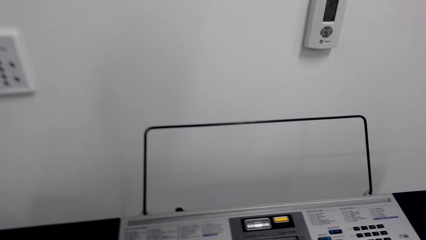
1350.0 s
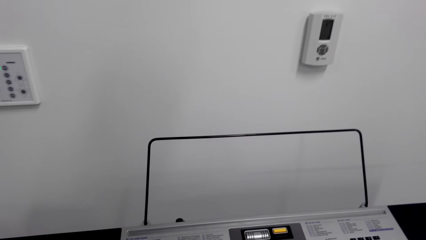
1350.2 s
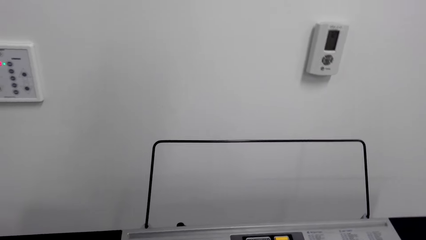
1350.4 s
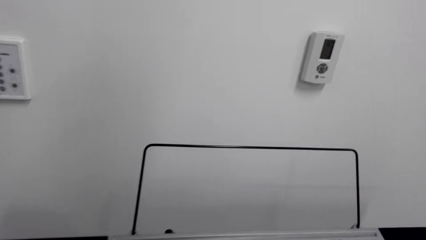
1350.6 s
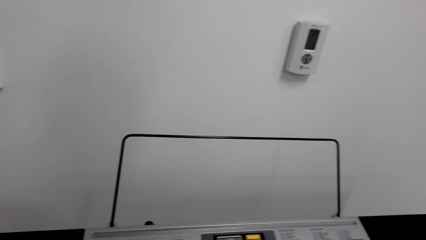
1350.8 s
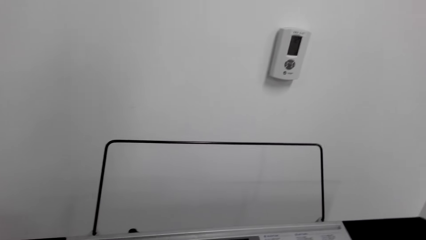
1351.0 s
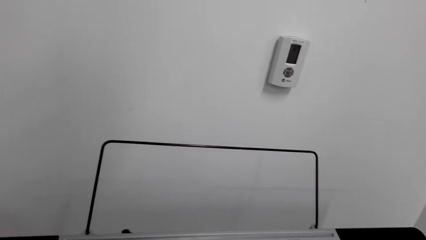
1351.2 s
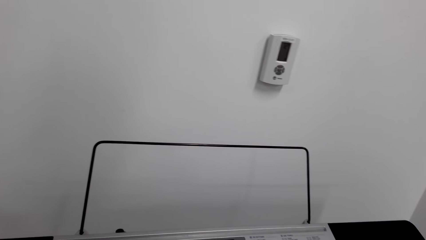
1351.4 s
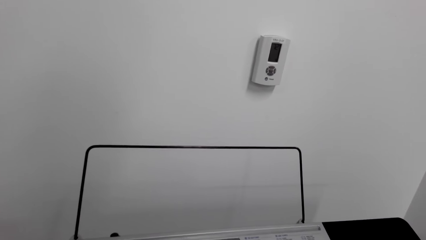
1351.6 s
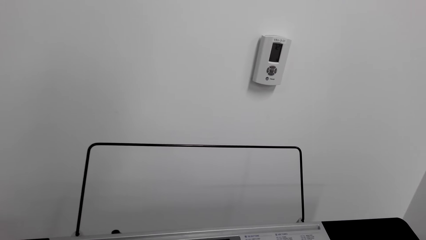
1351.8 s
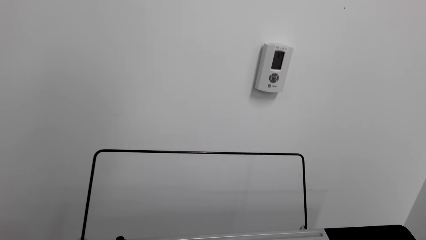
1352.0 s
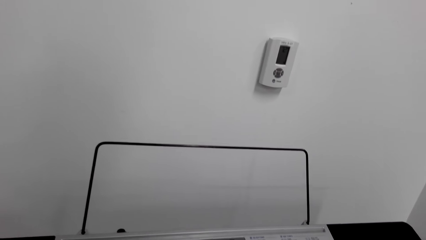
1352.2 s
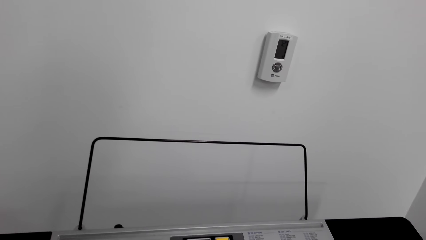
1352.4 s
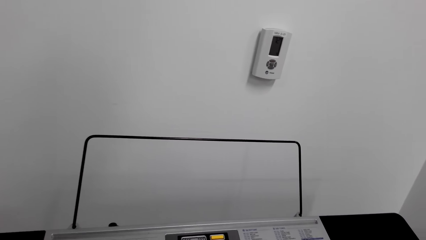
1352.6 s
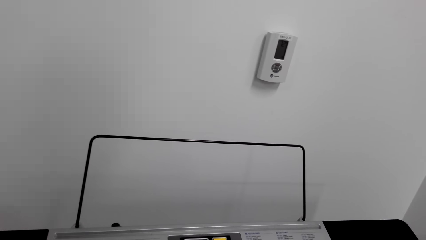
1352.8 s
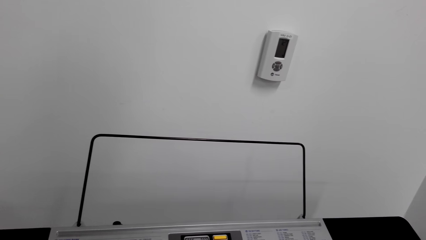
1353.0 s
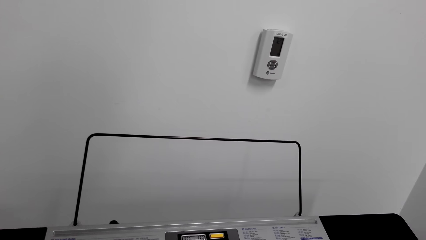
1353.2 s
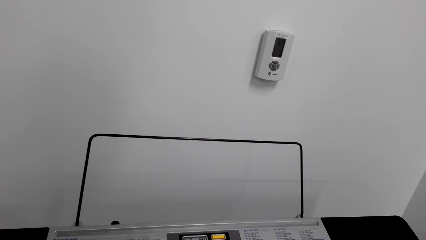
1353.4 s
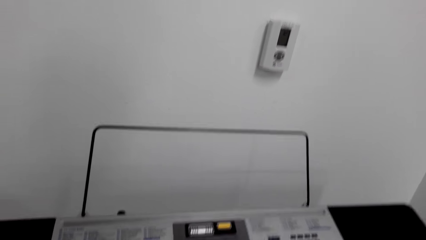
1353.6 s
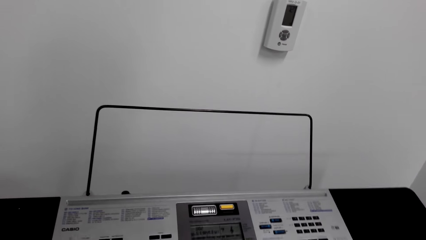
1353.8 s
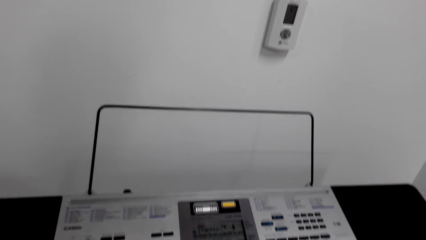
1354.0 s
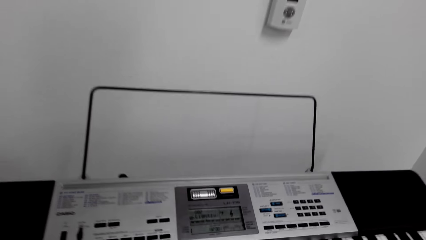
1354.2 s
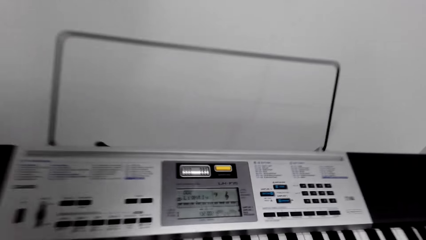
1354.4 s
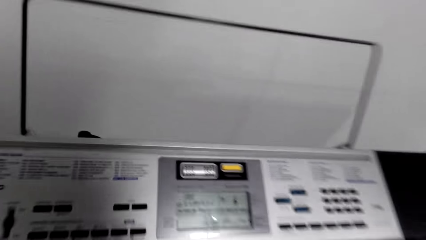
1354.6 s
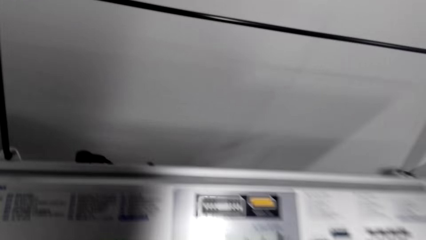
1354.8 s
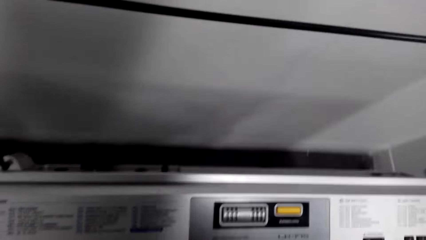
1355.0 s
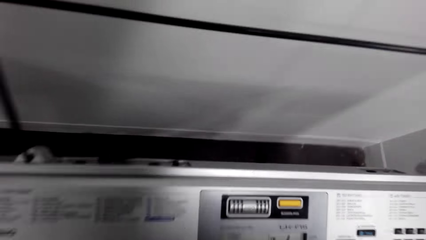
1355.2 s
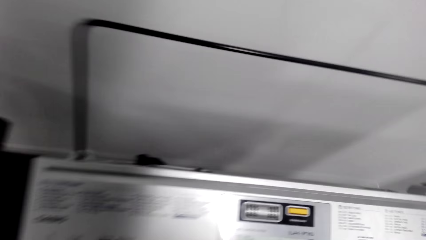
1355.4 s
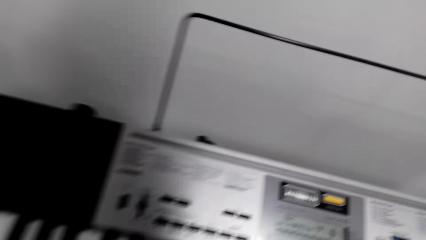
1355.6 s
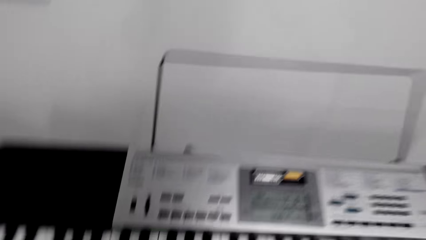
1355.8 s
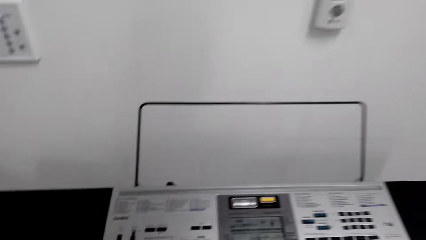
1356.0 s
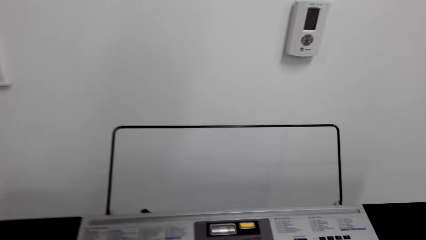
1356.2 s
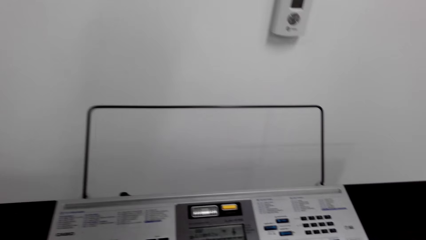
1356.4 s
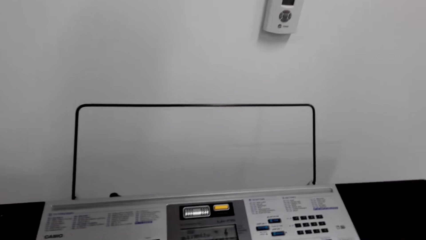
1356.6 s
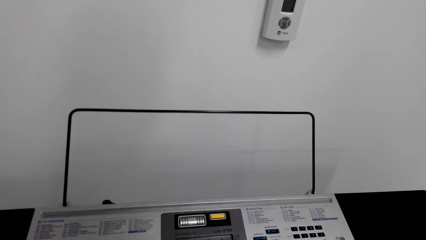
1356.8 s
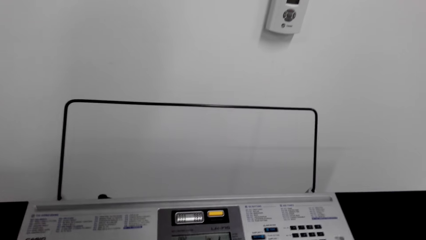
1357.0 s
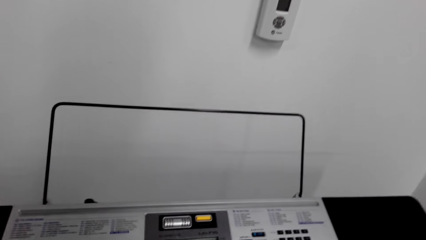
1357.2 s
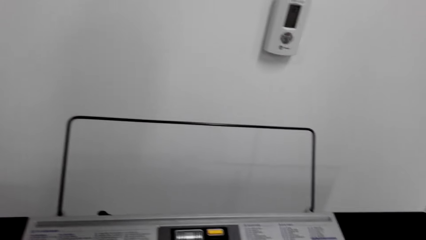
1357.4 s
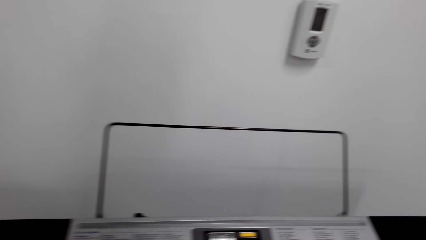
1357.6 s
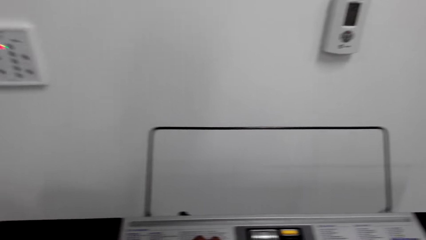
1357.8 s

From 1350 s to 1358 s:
The camera wearer plays the piano.

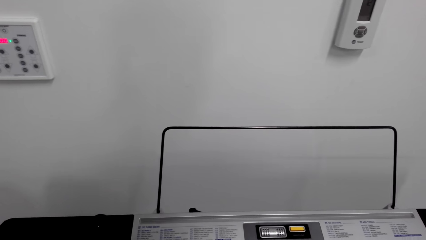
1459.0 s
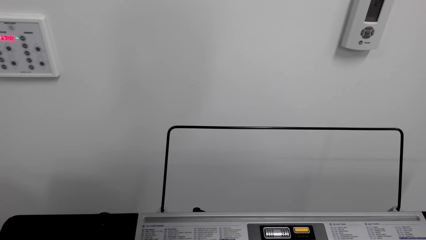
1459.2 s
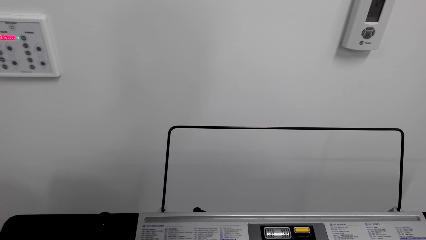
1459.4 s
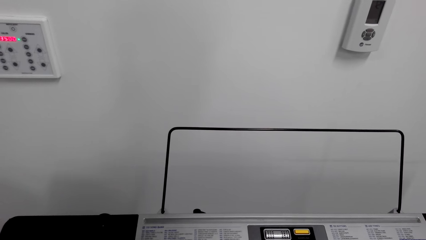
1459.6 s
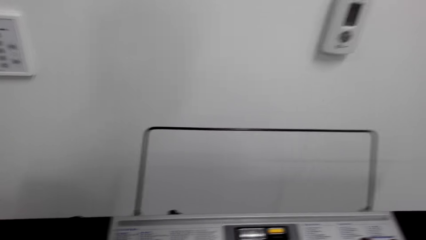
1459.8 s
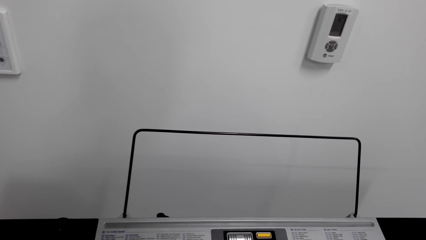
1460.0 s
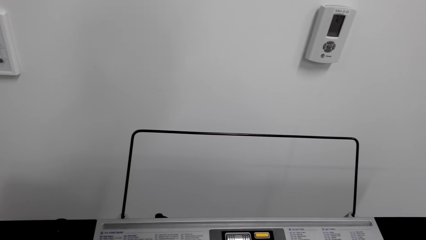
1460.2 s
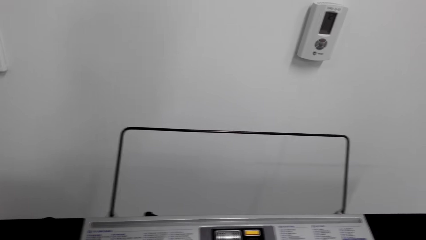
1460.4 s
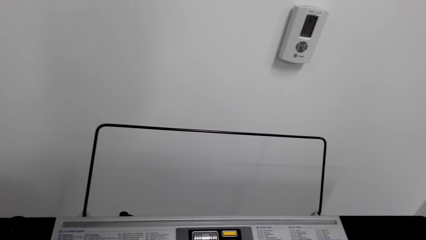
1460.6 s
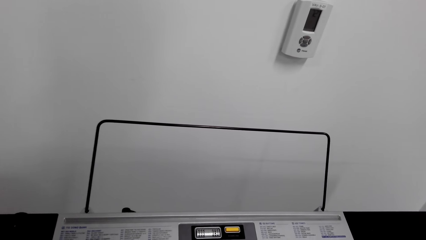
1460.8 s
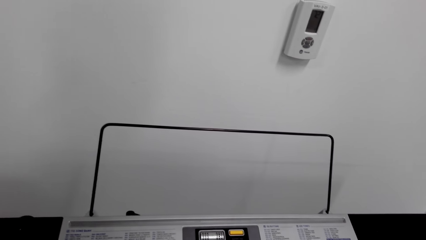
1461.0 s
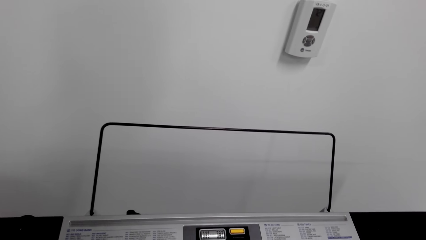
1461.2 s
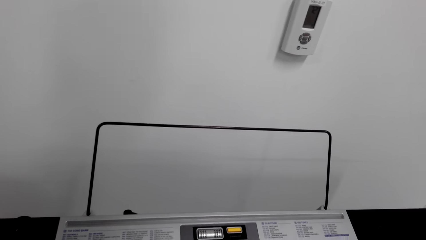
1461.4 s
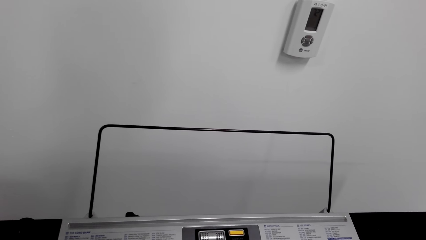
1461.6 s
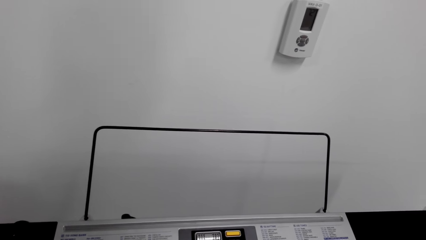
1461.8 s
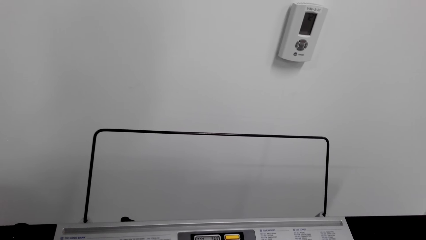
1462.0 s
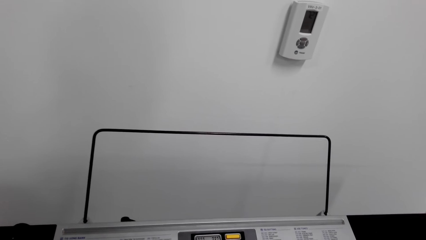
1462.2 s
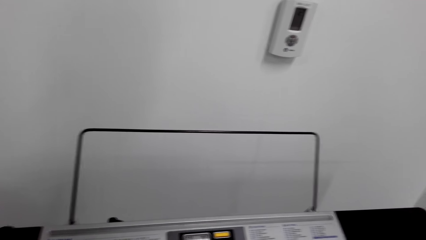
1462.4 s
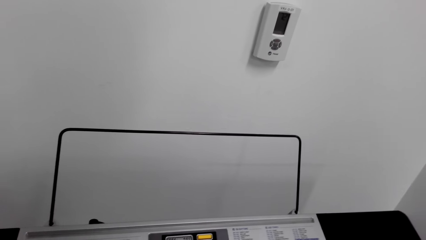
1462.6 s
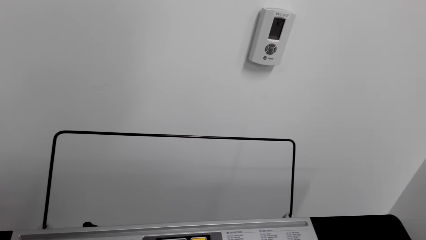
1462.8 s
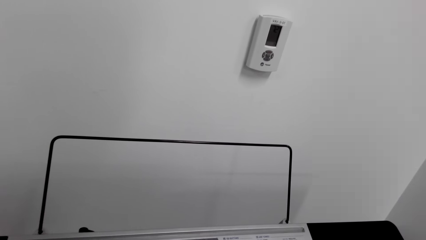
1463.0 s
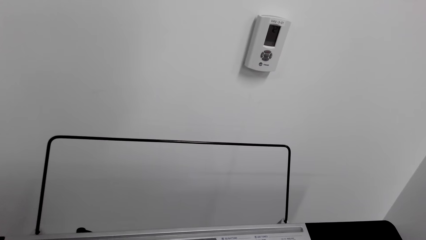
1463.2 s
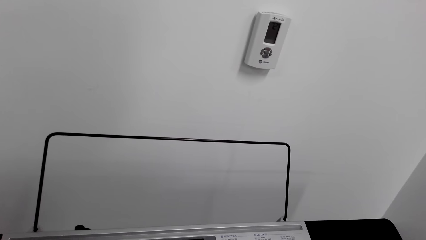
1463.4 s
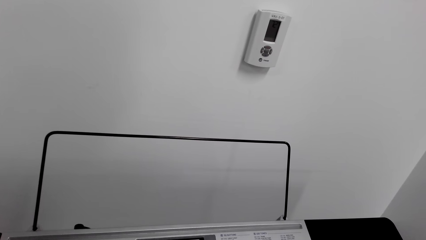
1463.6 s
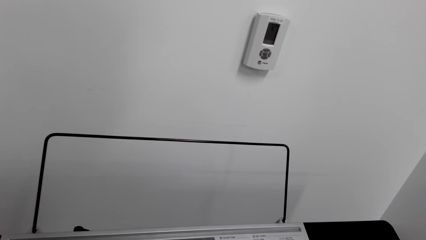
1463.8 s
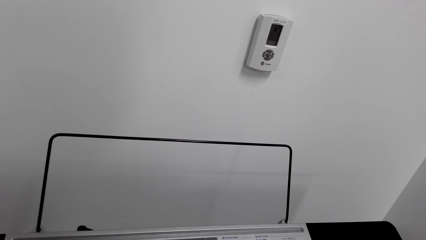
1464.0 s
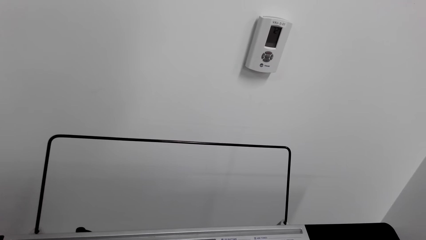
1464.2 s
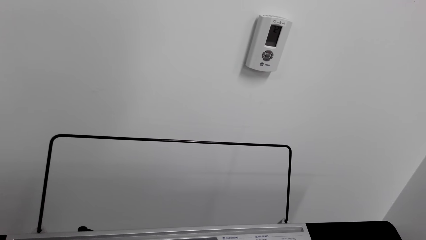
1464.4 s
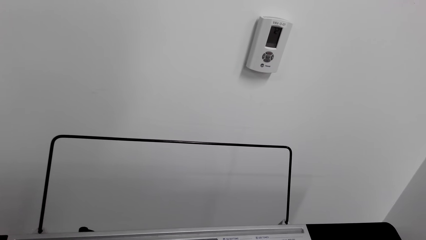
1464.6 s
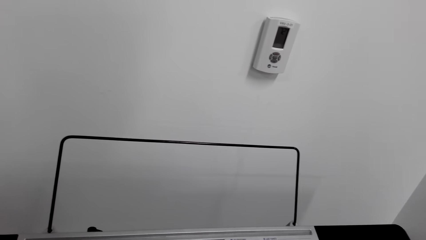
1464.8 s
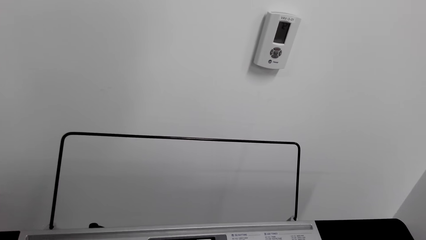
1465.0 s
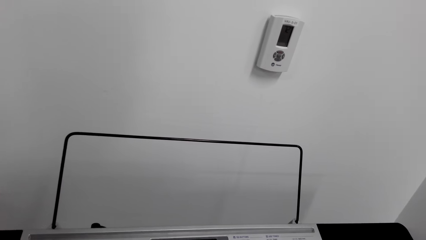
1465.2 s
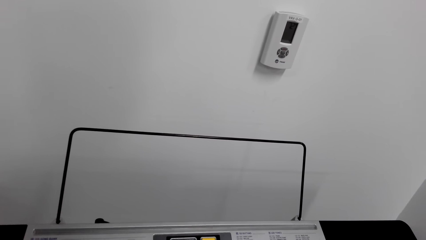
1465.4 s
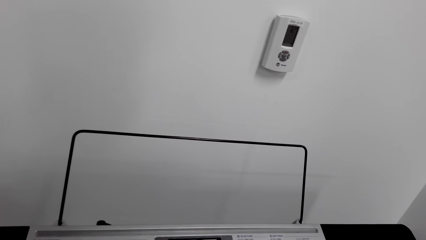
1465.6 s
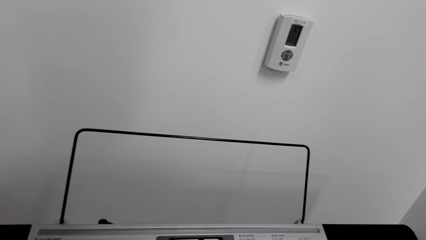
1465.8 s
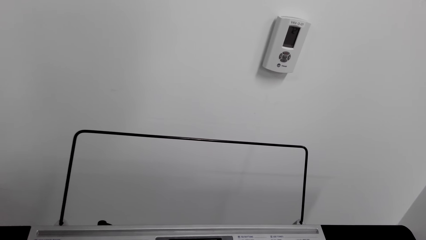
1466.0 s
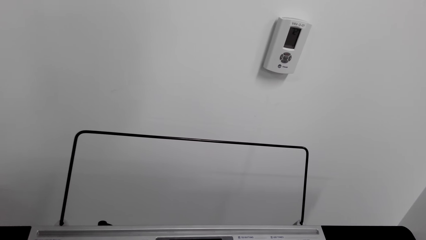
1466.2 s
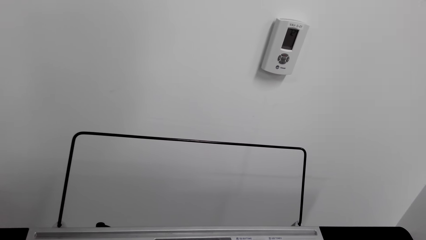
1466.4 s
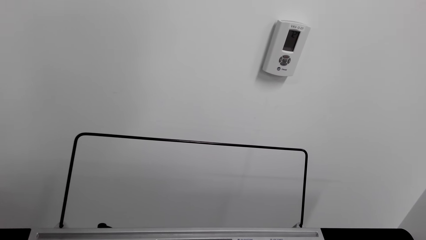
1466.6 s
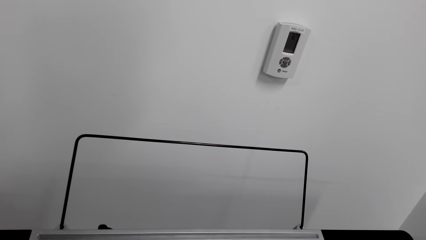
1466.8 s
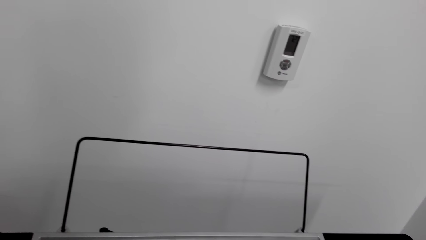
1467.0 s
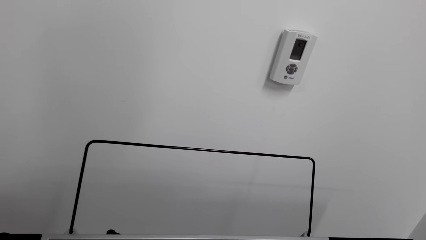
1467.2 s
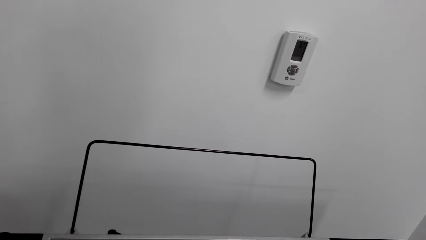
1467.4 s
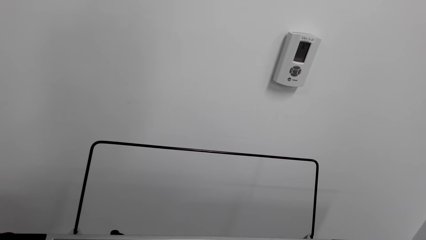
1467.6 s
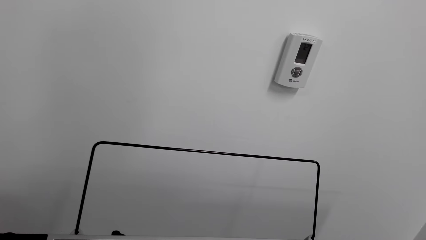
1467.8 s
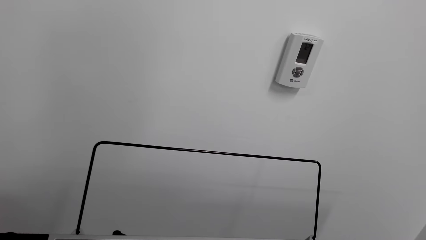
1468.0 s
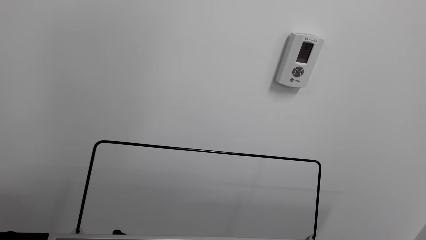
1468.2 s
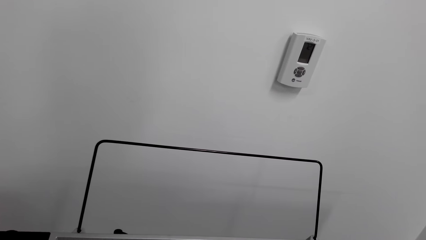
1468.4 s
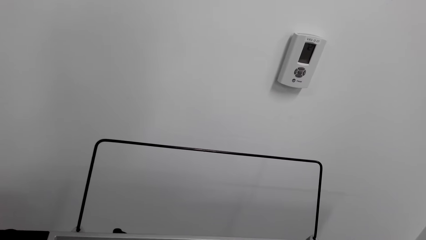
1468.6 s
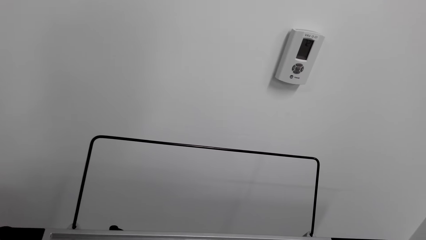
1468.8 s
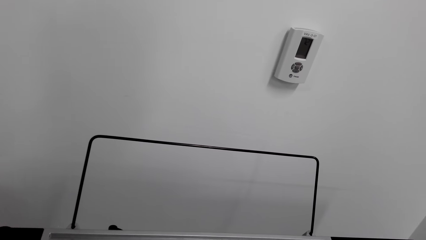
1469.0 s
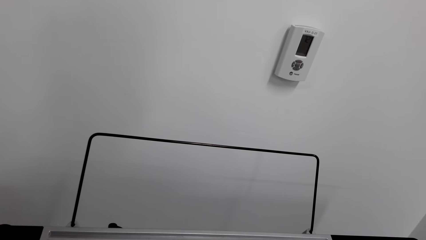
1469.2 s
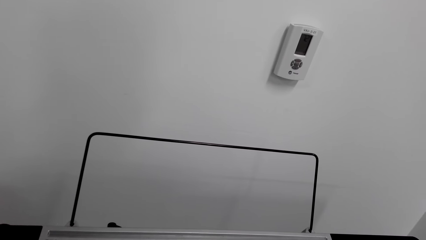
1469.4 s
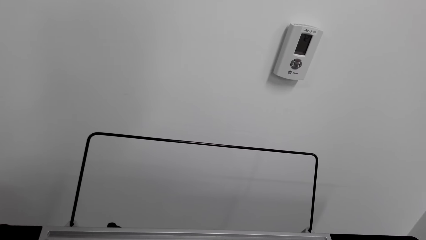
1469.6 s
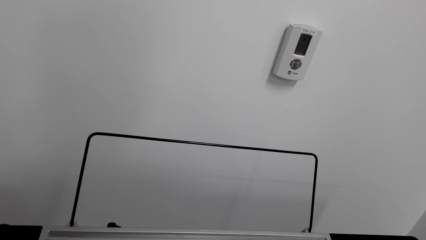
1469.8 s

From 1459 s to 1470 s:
The camera wearer looks at the piano. He moves his chair.
